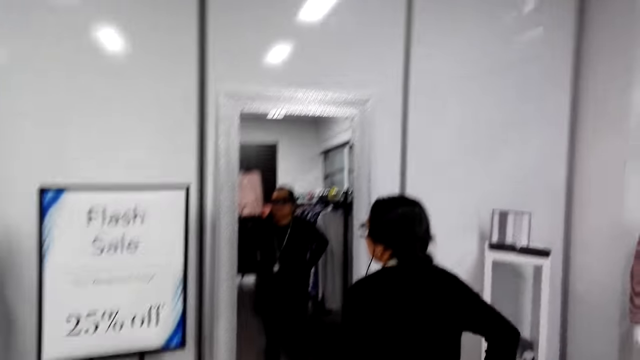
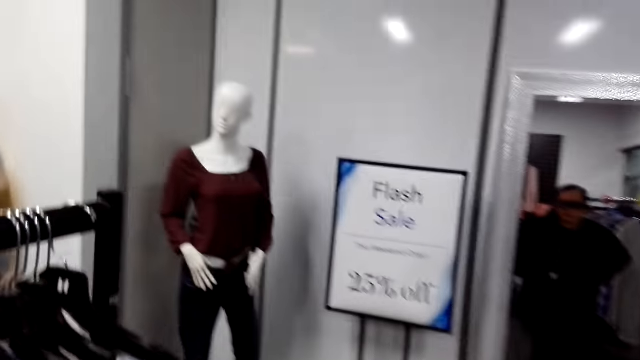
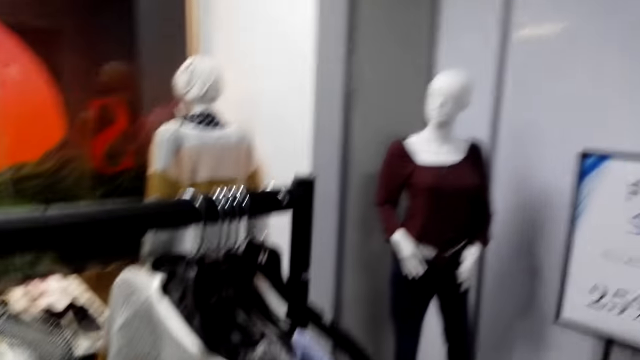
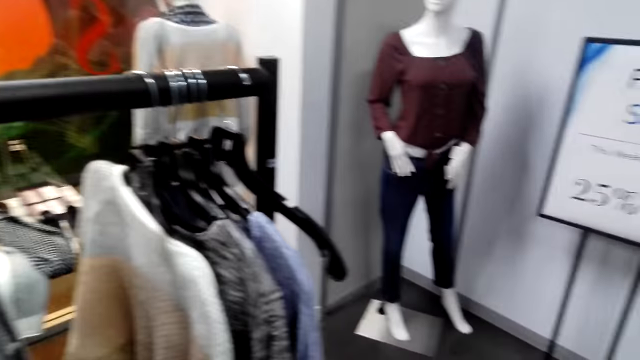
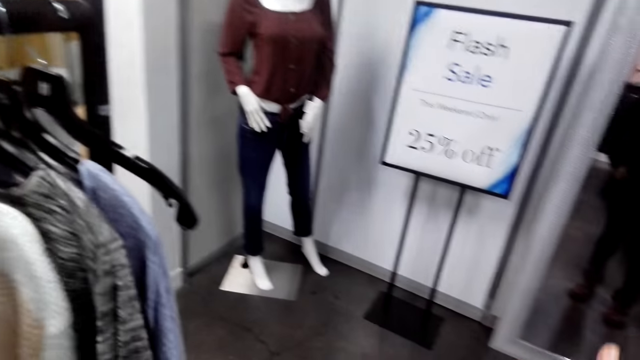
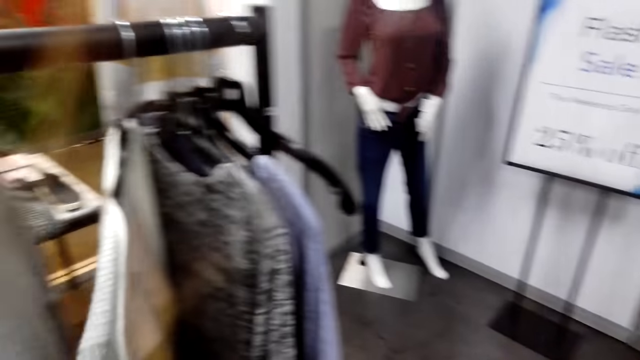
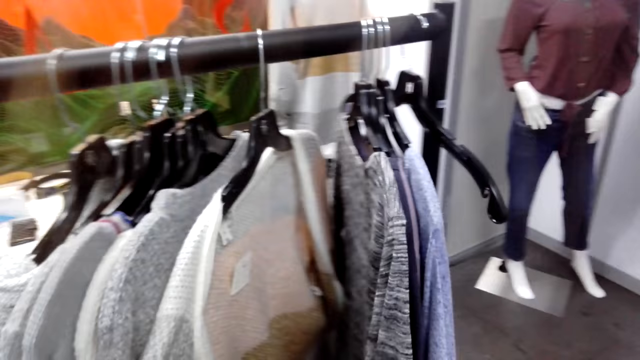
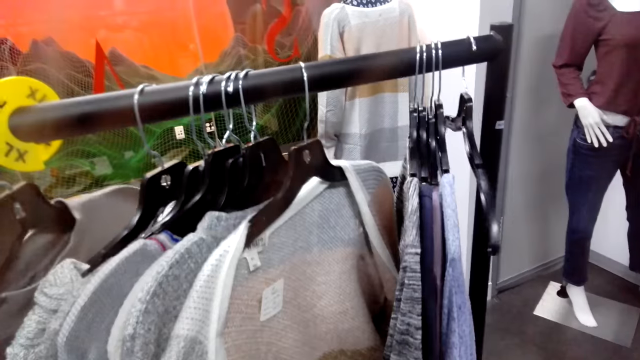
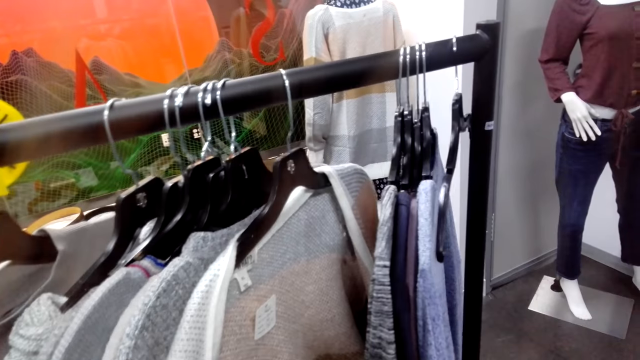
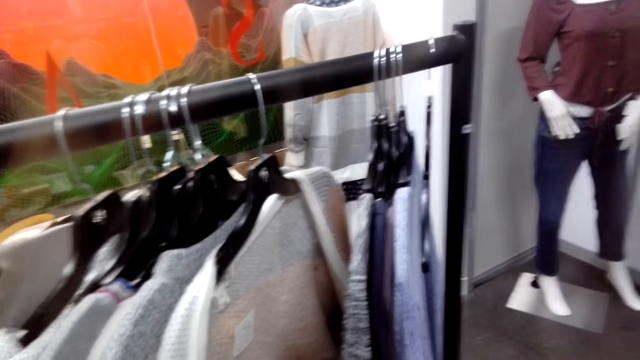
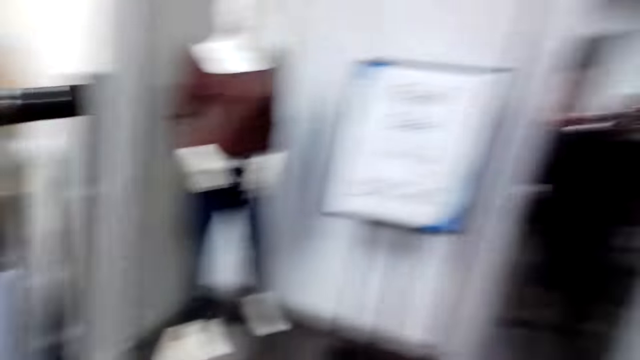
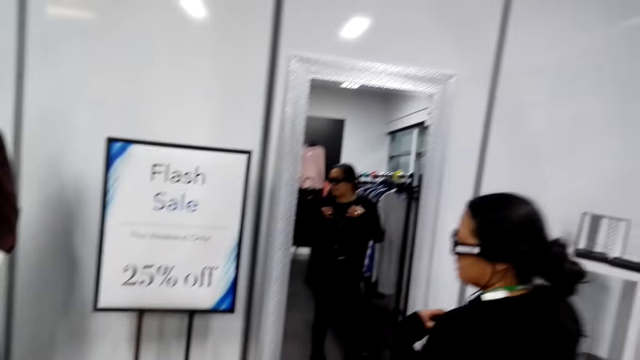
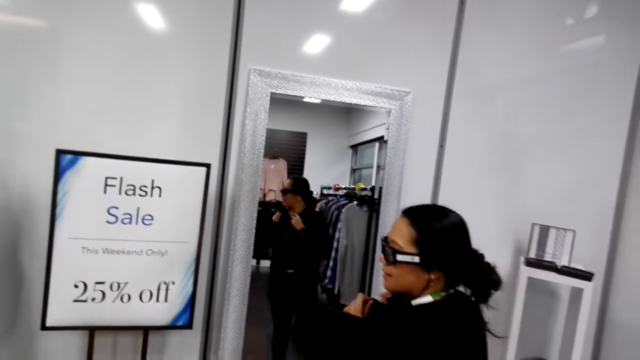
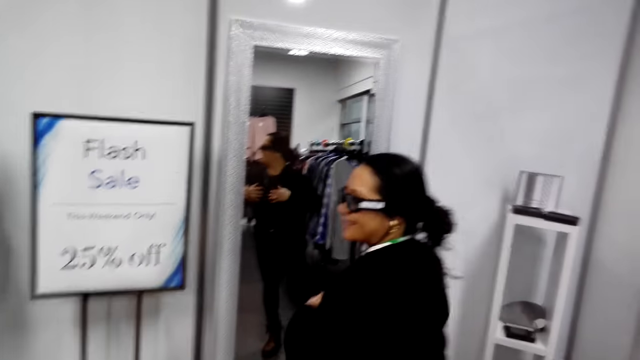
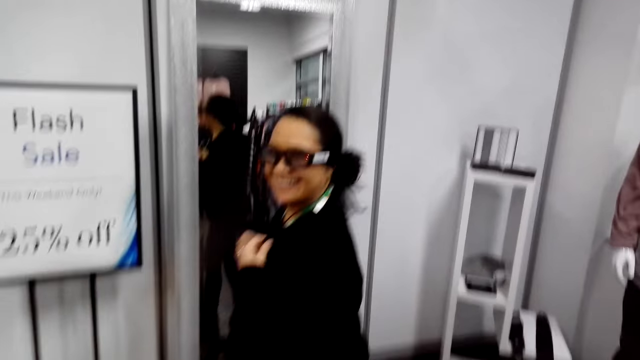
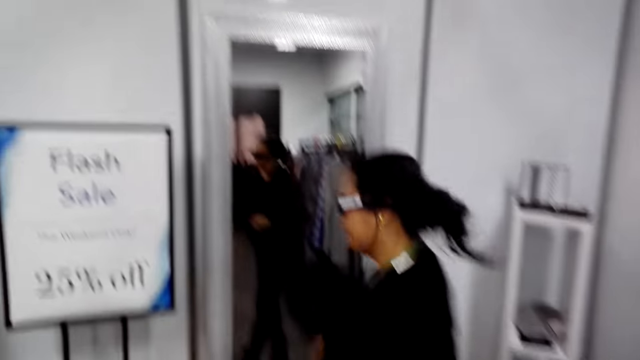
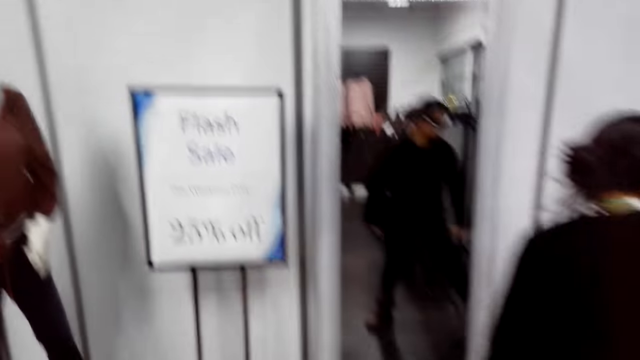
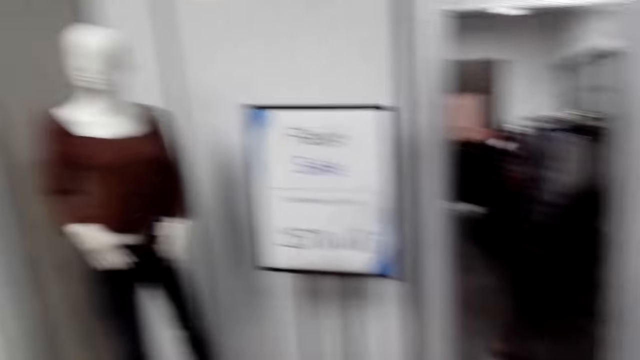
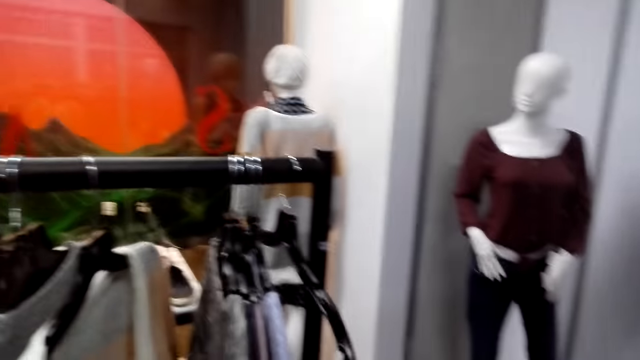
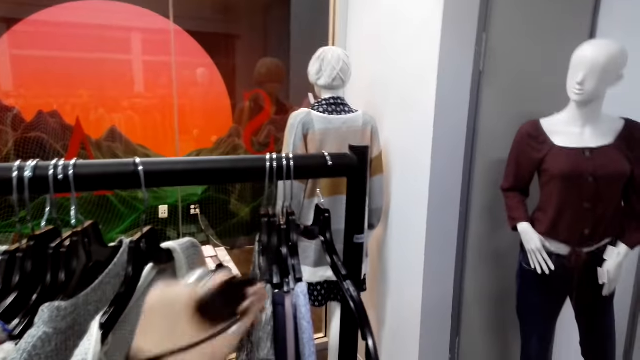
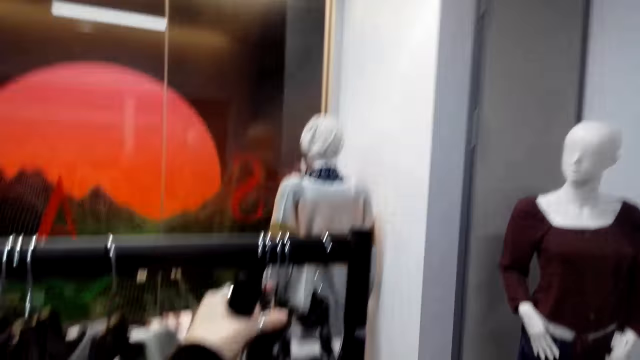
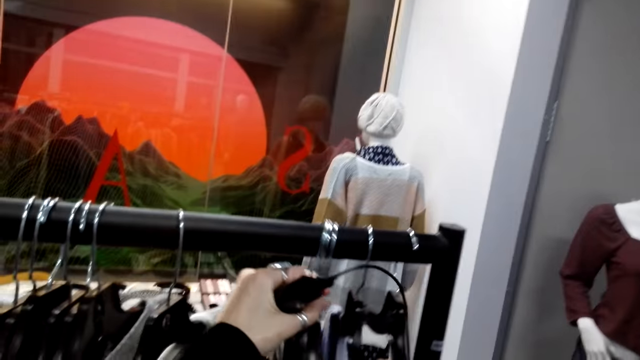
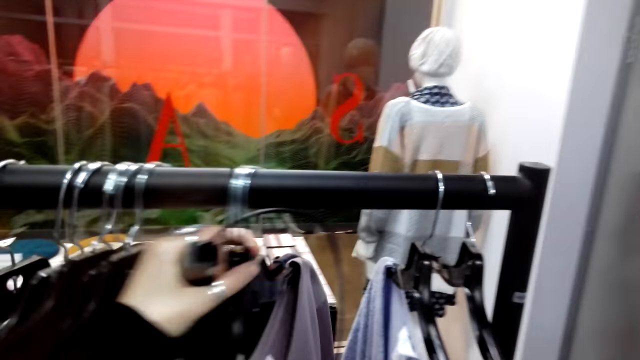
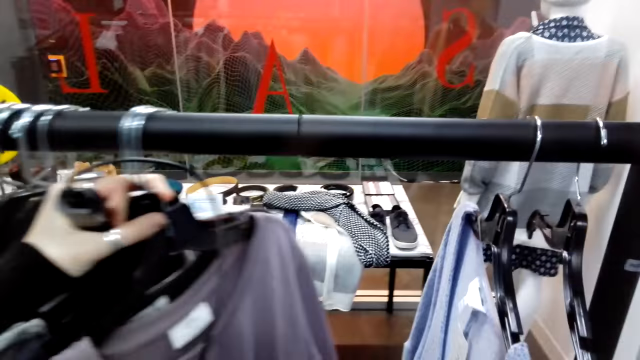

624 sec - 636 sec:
The camera wearer turns to the side. They move in the room and turn to the side. They touch the hung clothes. A man adjusts a cloth. The camera wearer looks about in the room. They turn to the side. They hold clothes on a hanger.

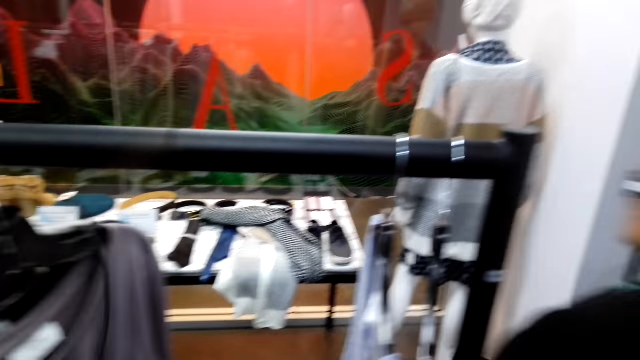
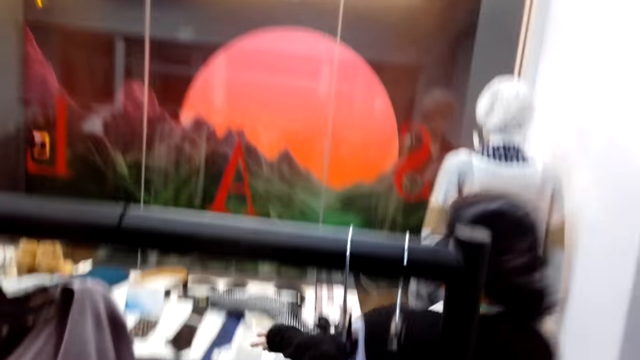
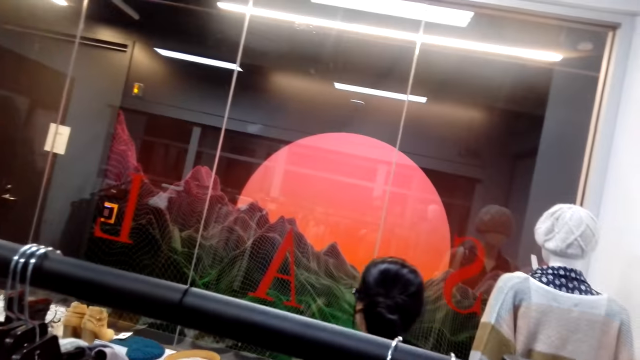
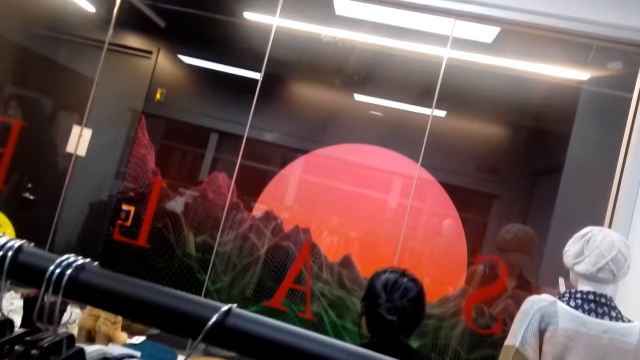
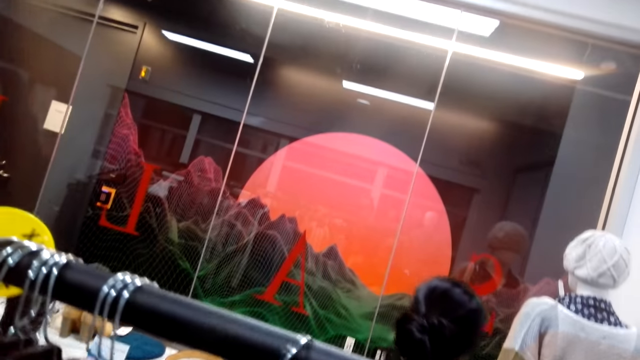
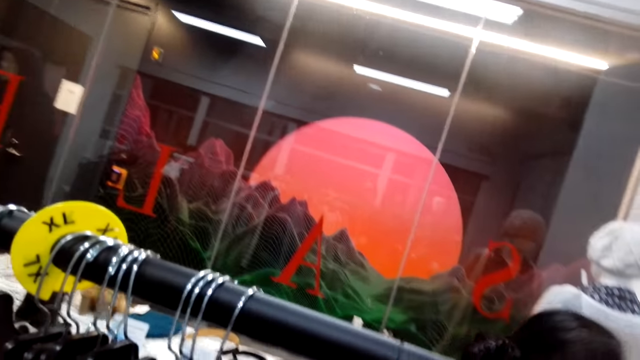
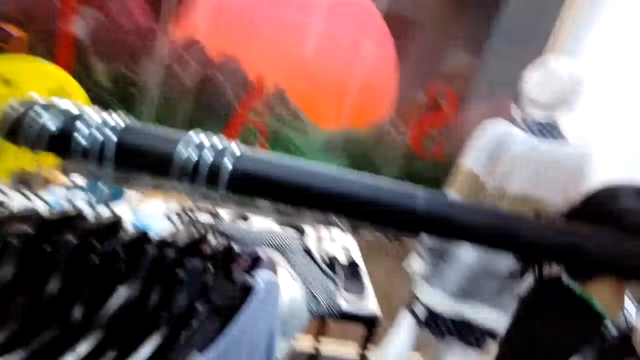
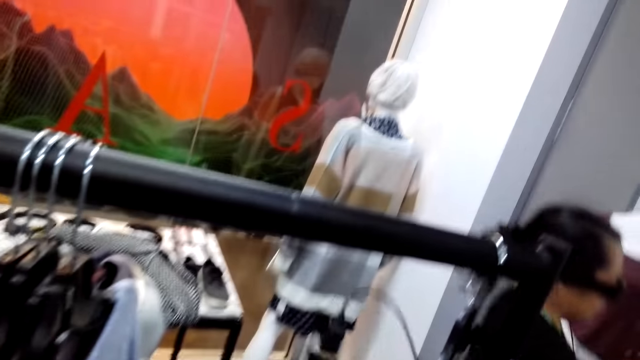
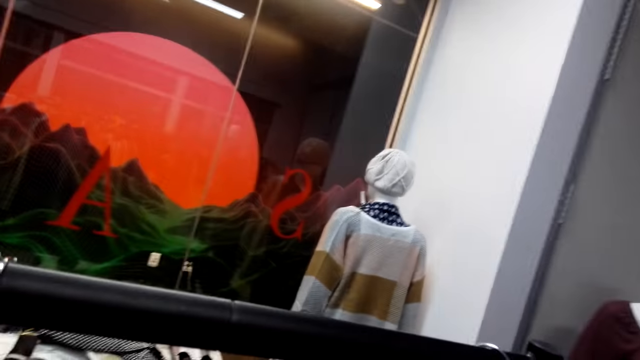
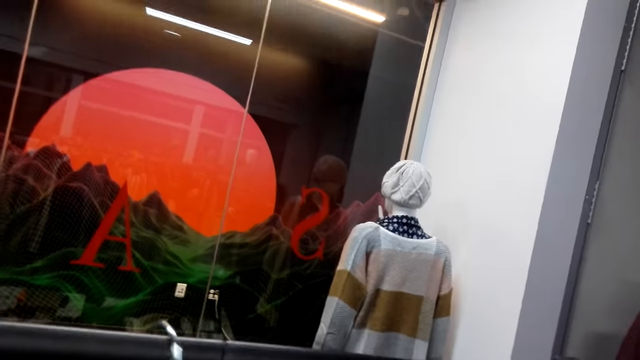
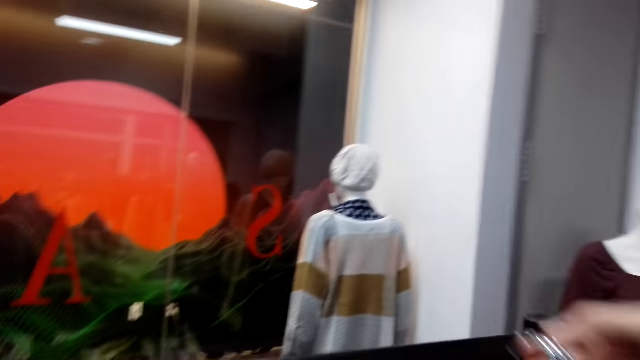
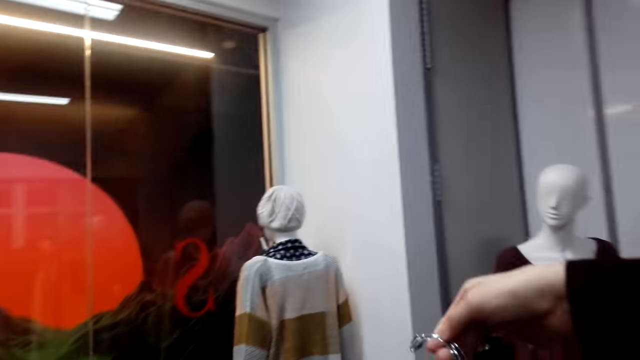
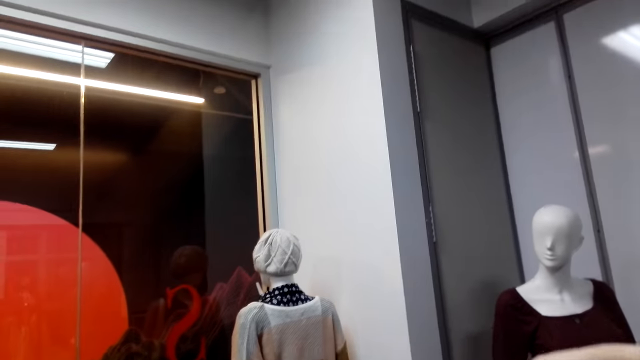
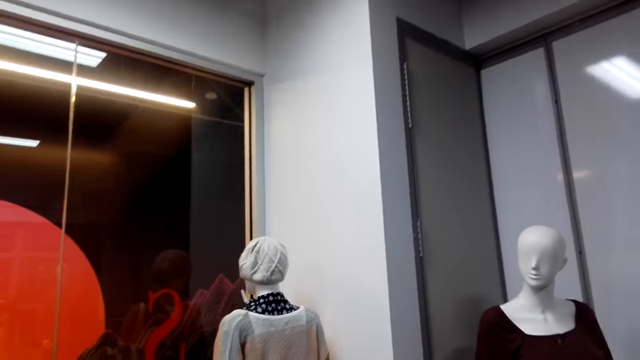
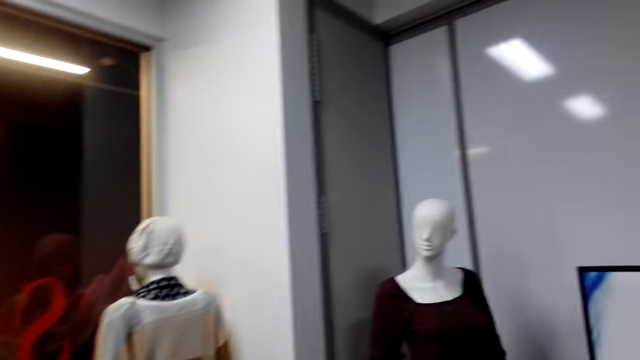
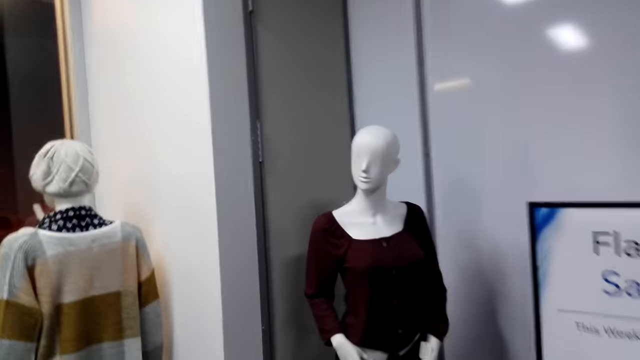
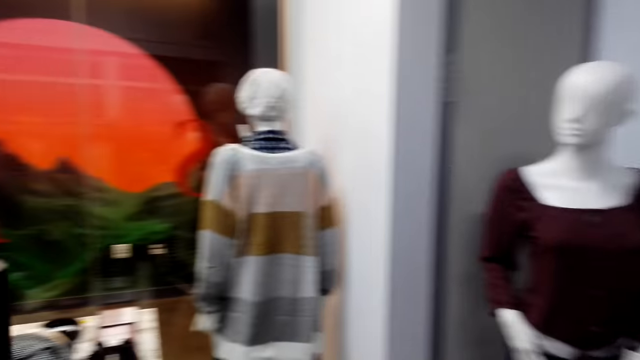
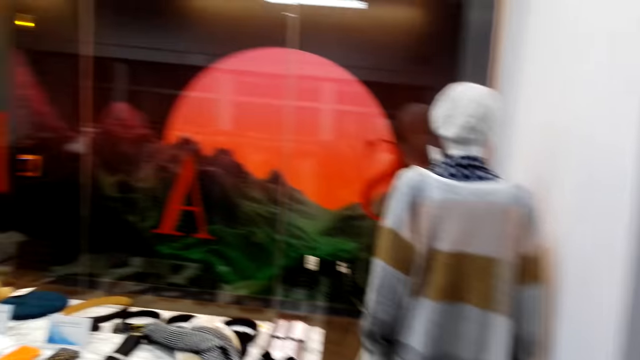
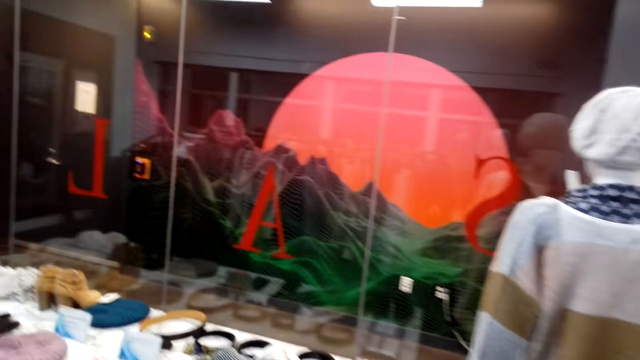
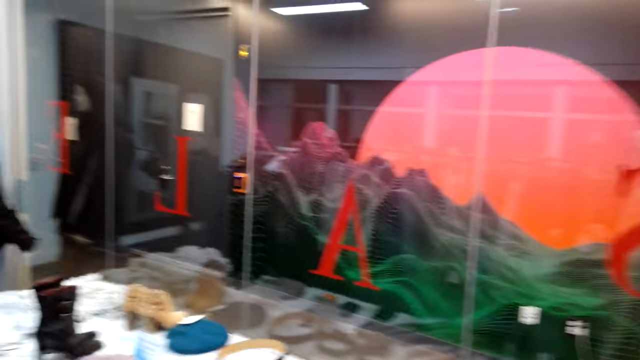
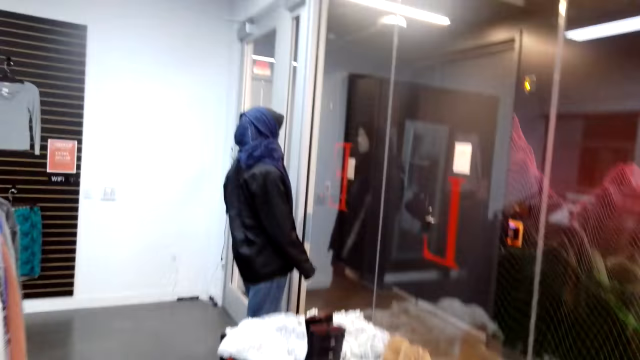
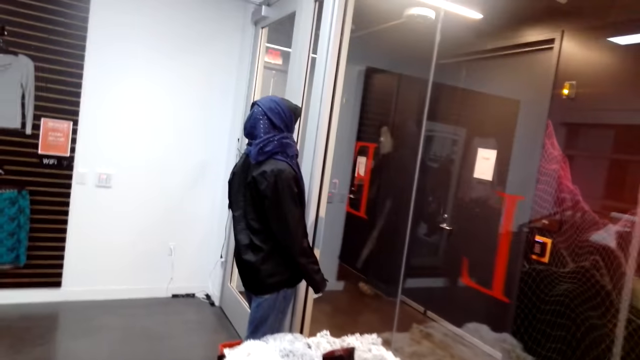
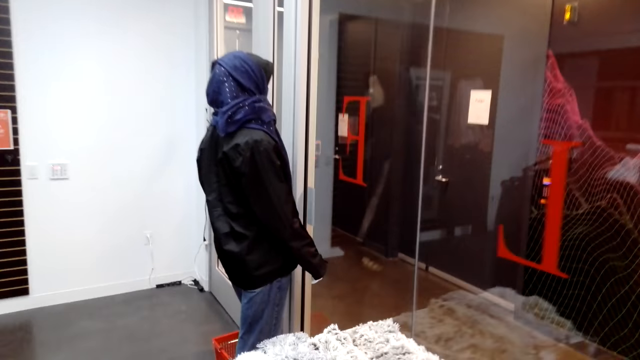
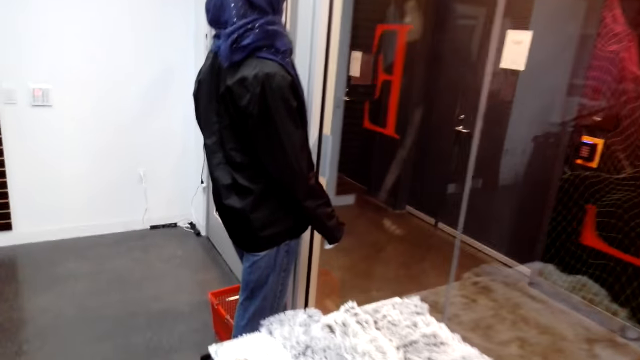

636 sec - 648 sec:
A man walks around. The camera wearer holds clothes on a hanger. They turn to the side. They walk around. They move the clothes on hangers.
